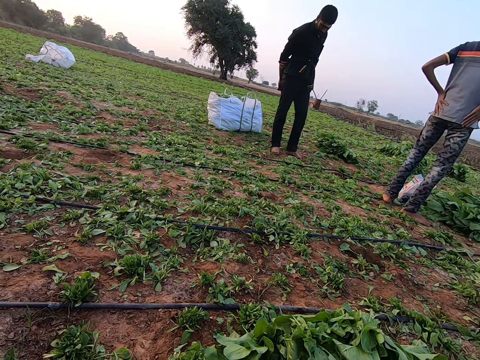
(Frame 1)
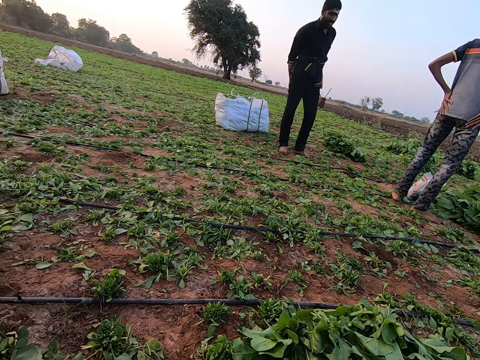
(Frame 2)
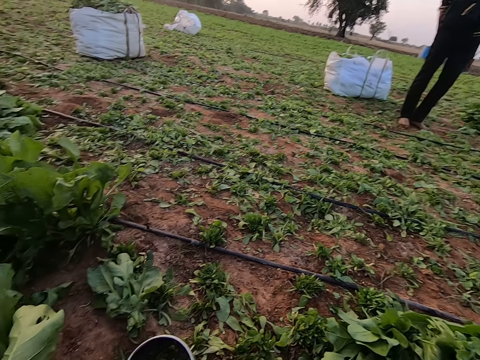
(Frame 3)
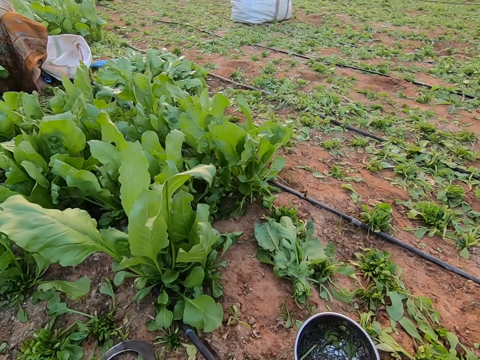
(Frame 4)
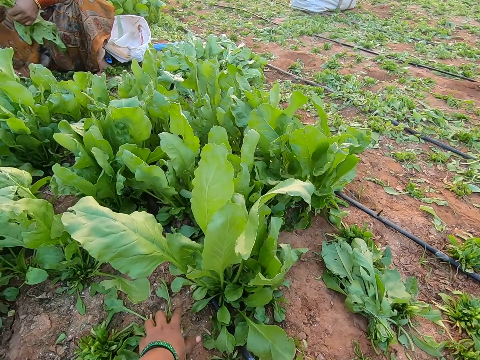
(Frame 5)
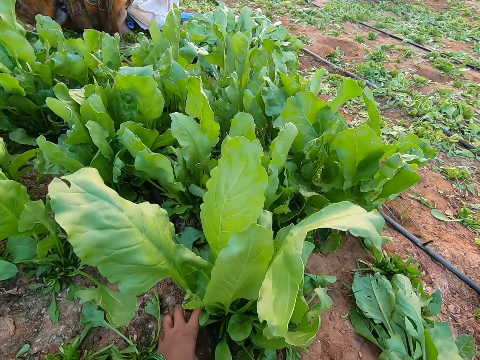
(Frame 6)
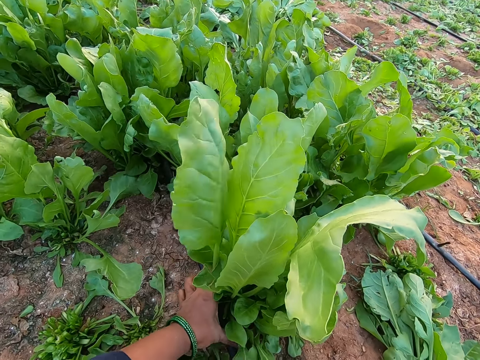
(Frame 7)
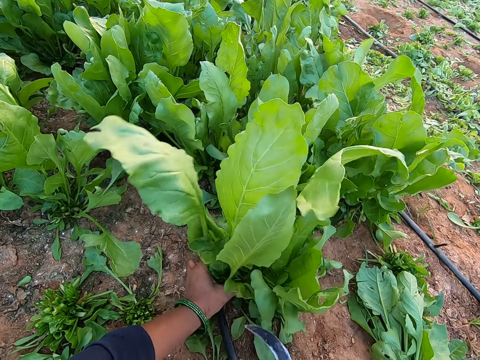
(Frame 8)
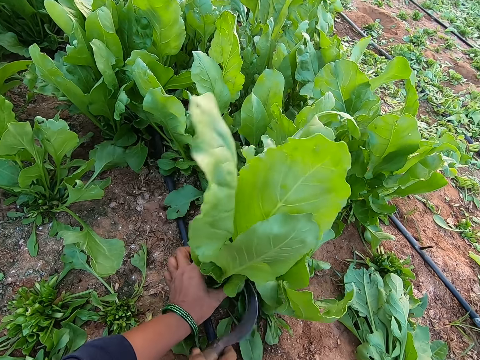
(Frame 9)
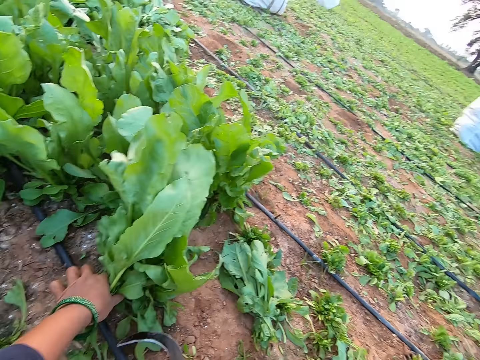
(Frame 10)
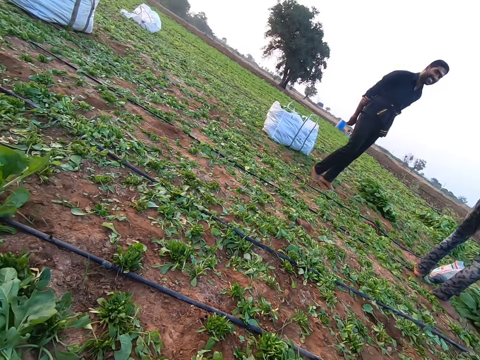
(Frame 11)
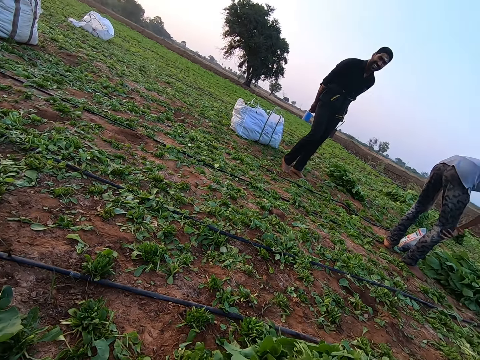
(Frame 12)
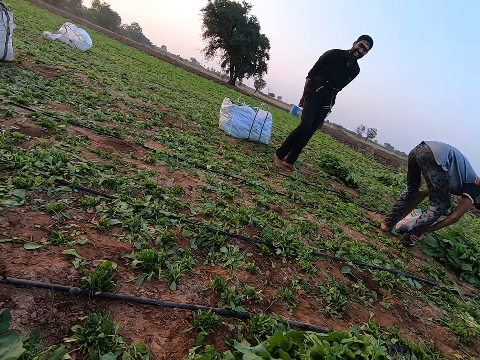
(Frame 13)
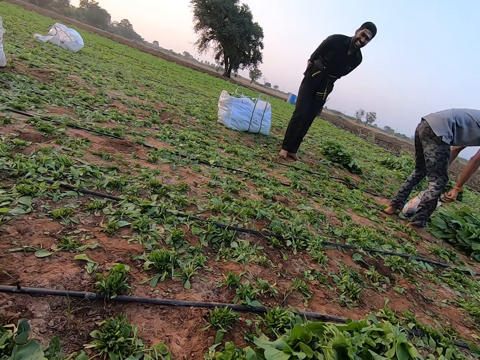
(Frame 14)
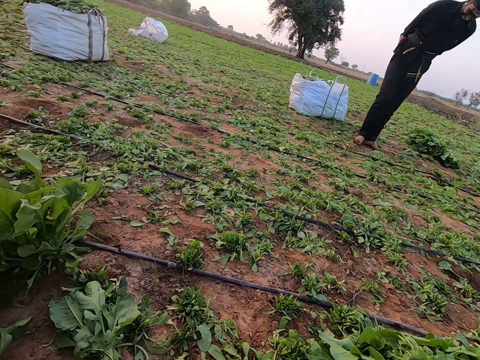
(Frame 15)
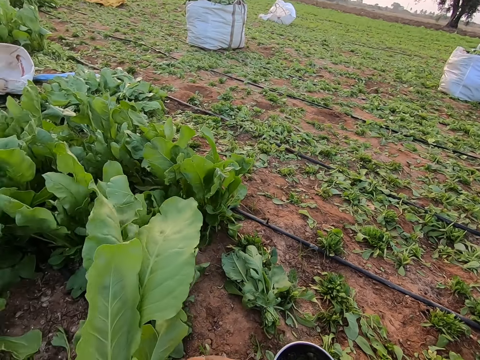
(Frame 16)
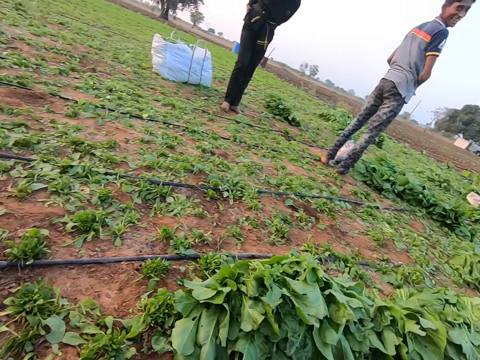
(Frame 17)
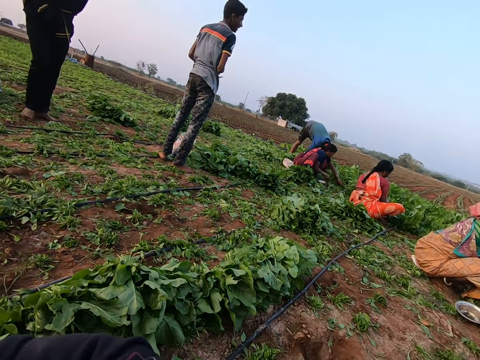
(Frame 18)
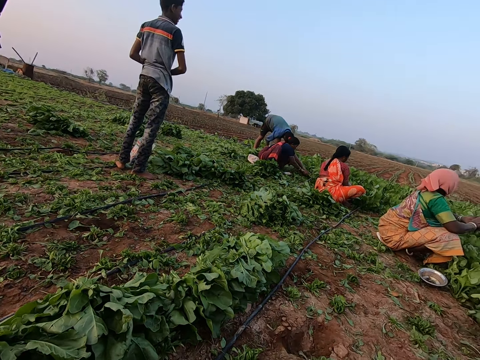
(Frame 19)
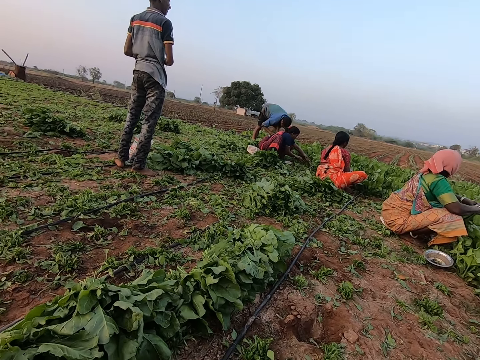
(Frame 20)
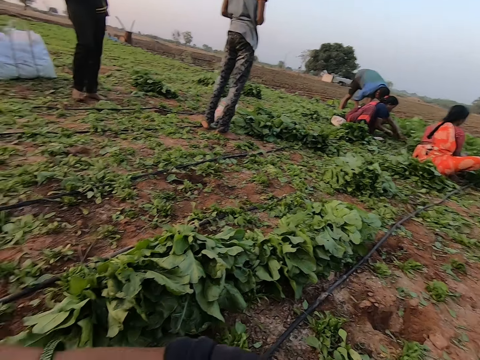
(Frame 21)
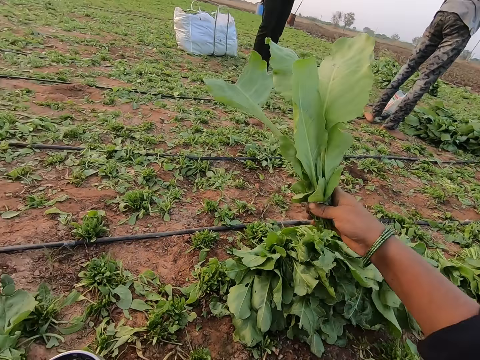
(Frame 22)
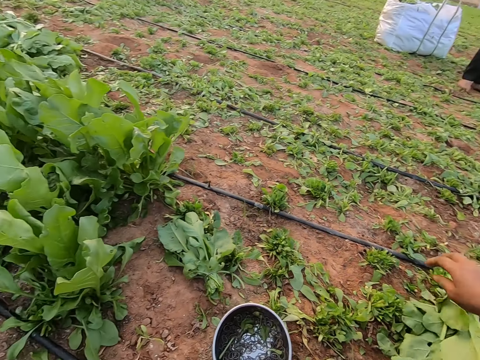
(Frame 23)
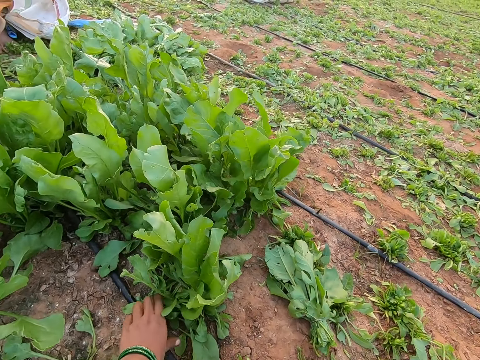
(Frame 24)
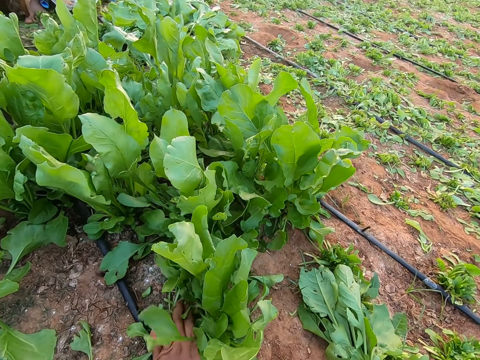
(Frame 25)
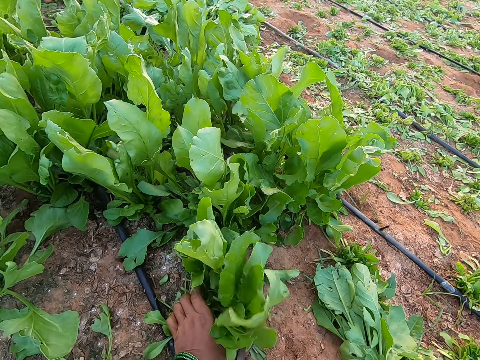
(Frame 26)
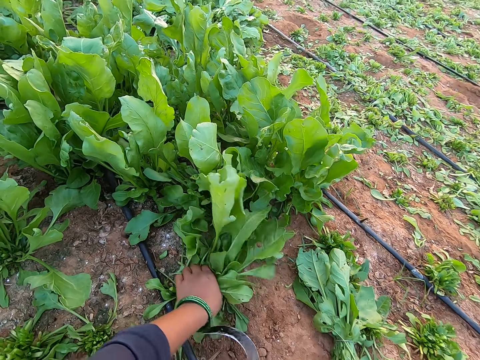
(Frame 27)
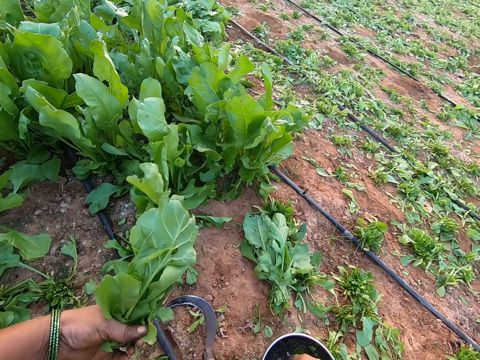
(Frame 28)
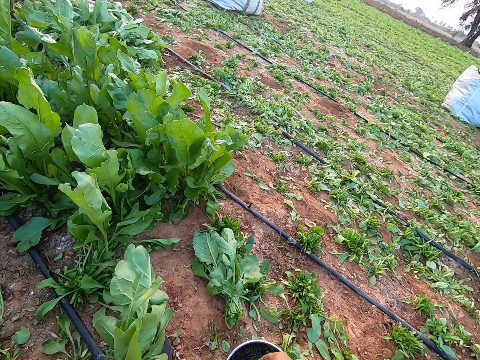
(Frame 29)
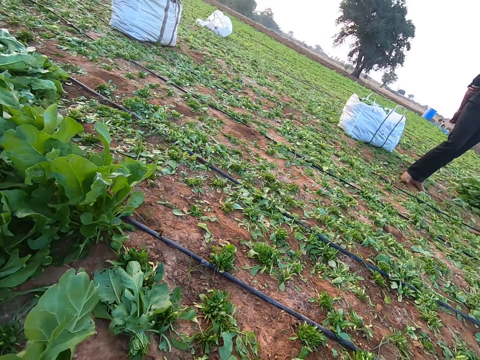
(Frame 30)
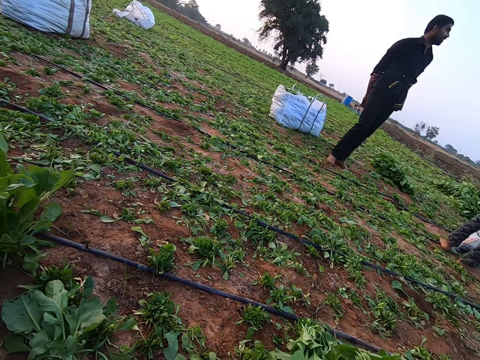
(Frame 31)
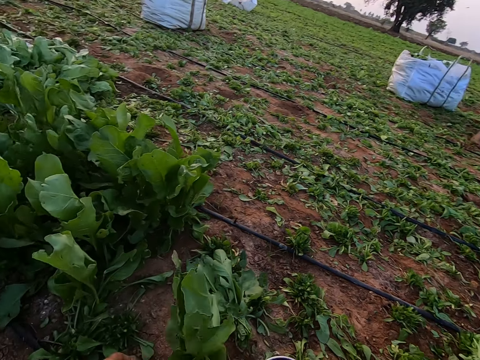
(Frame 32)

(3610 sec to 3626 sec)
The camera wearer picks the sickle from the ground with her right hand. She grabs a bunch of spinach on the ground with her left hand and cuts the bunch of spinach from the ground with the sickle in her right hand. A woman grabs a bunch of spinach on the ground with both hands. Another woman adjusts a bunch of spinach with both hands. The camera wearer places the bunch of spinach on the bunches of spinach on the ground with her right hand. She grabs a bunch of spinach on the ground with her left hand and cuts the bunch of spinach from the ground with the sickle in her right hand. She picks a rubber band from the bowl on the ground with her right hand. The woman places the bunch of spinach on the ground with her left hand. The camera wearer ties the bunch of spinach in her left hand with the rubber band in her right hand.

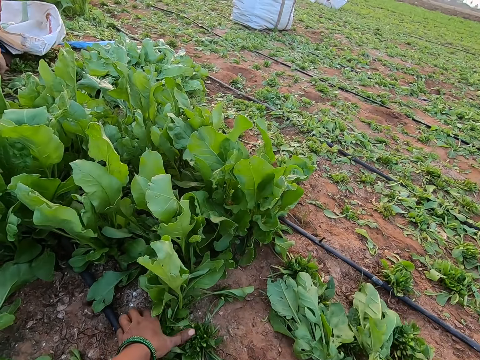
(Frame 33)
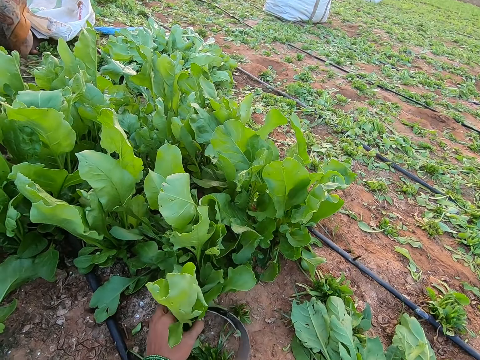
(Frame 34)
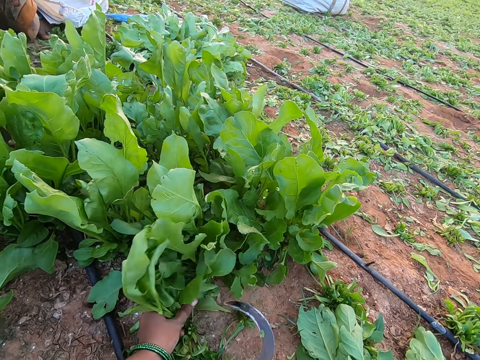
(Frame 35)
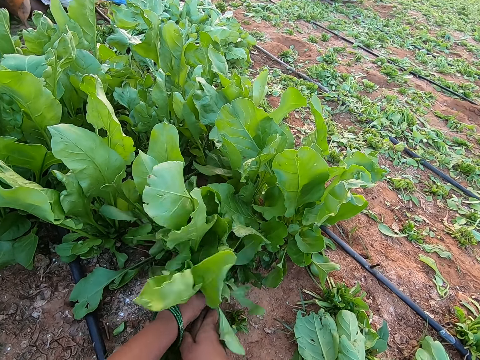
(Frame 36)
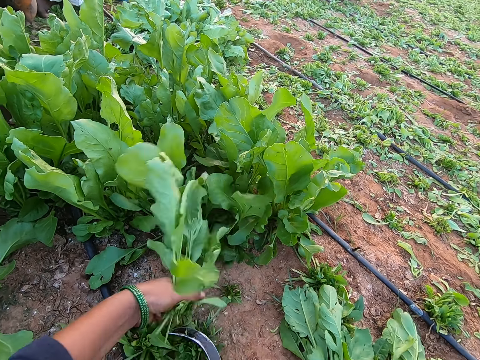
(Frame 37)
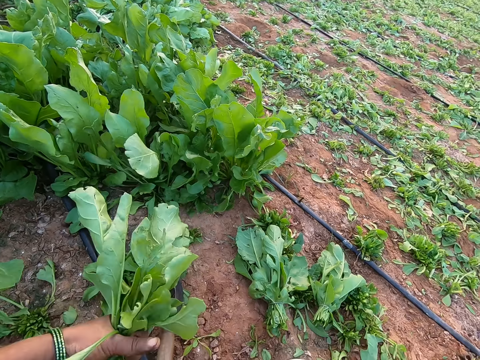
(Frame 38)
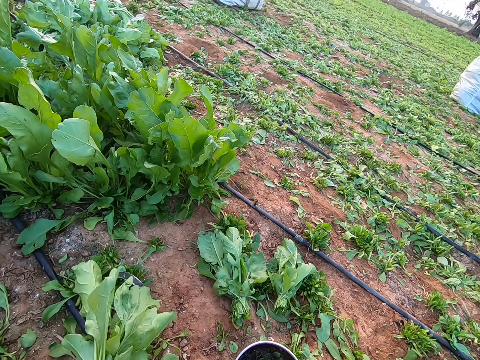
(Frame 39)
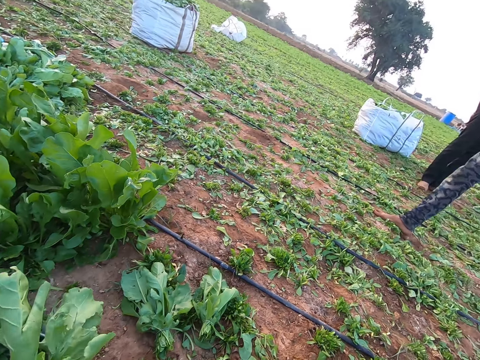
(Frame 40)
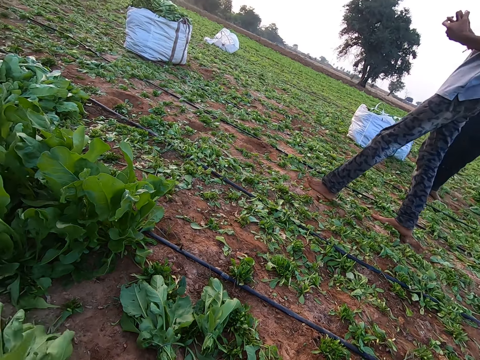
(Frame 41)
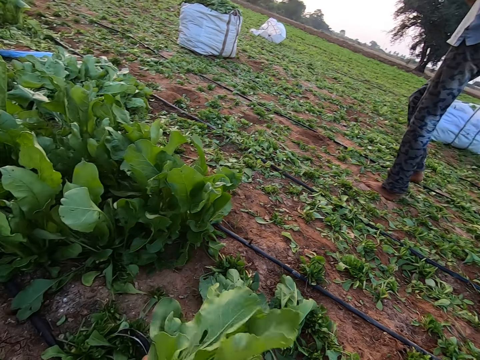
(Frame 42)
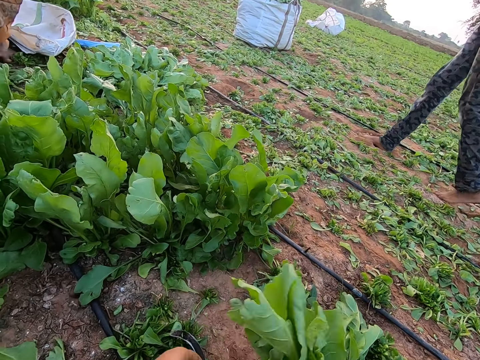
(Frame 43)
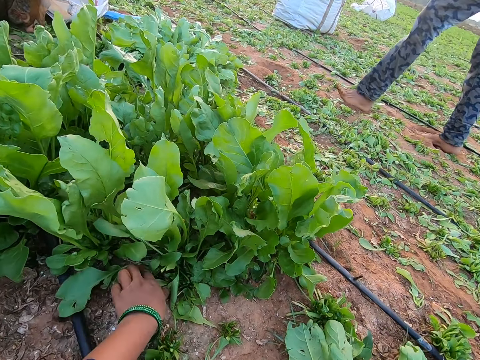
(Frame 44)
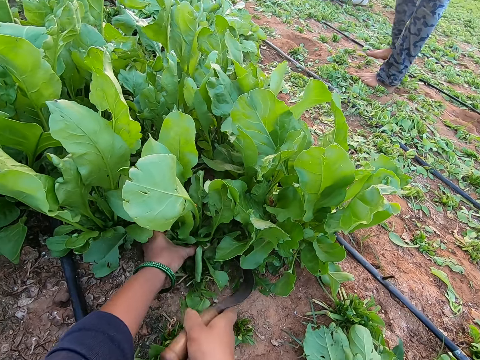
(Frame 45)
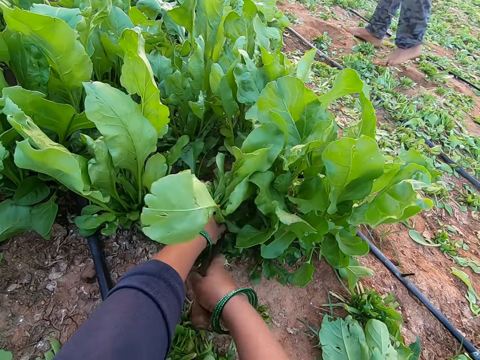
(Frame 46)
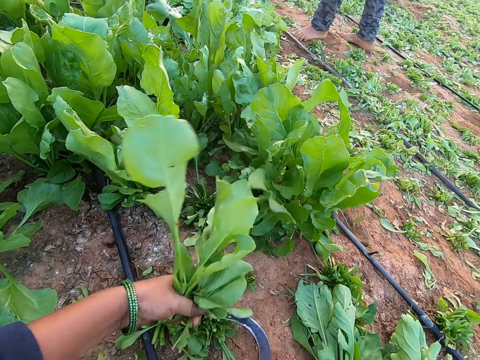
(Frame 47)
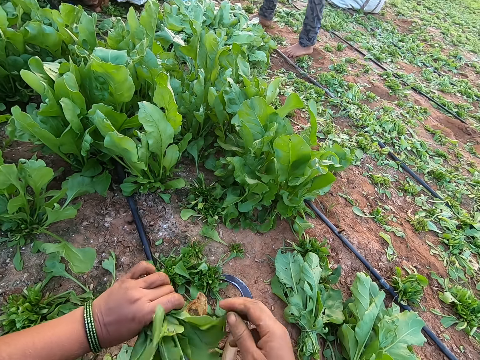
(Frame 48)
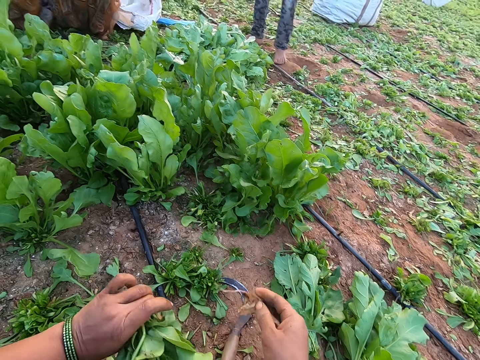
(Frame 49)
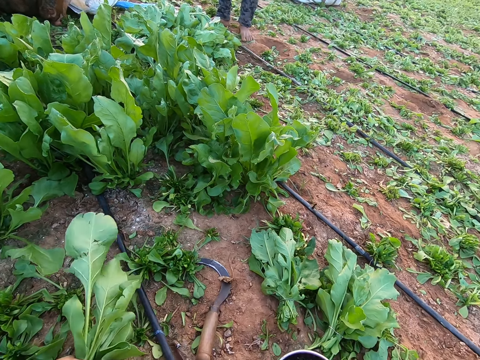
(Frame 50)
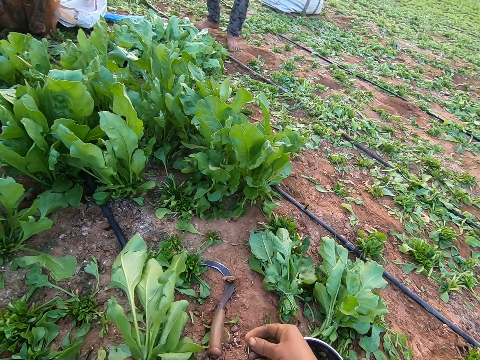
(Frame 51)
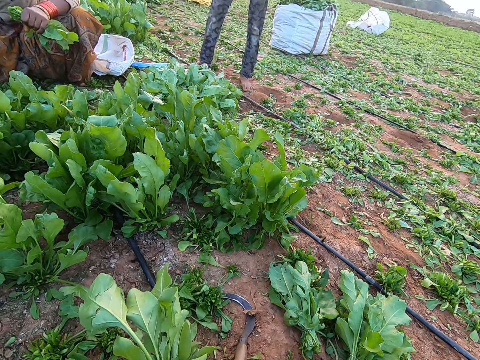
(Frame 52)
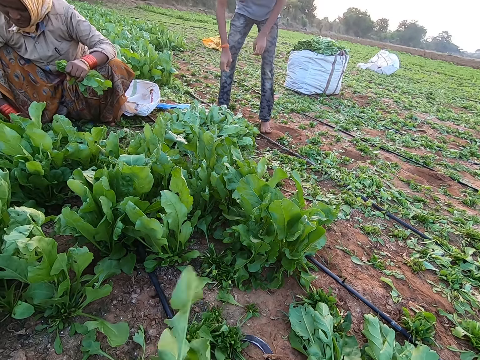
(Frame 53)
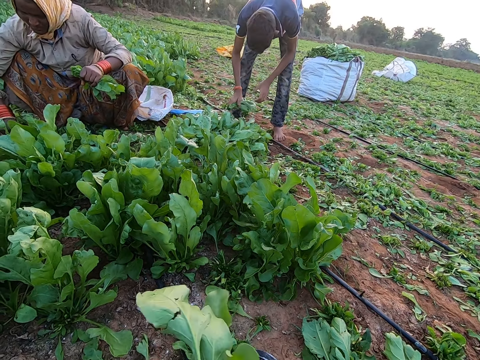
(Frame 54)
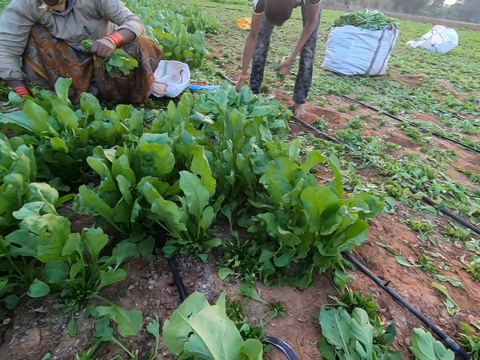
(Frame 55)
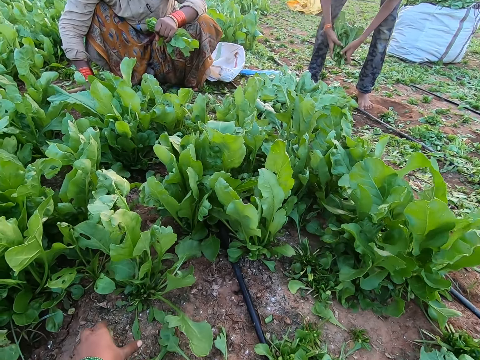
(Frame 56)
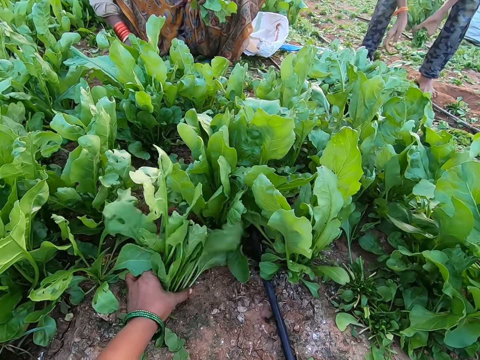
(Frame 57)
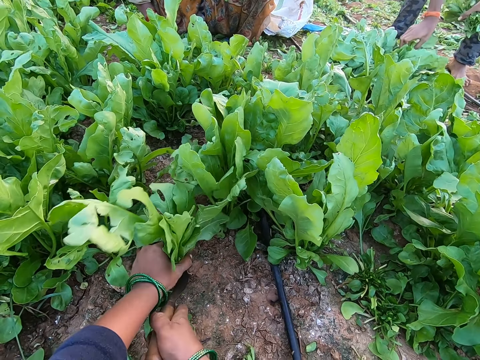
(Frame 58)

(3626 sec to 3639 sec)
The camera wearer places the bunch of spinach on the ground with her right hand. She grabs a bunch of spinach on the ground with her left hand and cuts the bunch of spinach from the ground with the sickle in her right hand. She grabs a bunch of spinach on the ground with her left hand and cuts the bunch of spinach from the ground with the sickle in her right hand. She places the sickle on the ground with her right hand. She places the bunch of spinach on the ground with her right hand. She grabs a bunch of spinach on the ground with her left hand and cuts the bunch of spinach from the ground with the sickle in her right hand. She places the sickle on the ground with her right hand. She picks a dried leaf from the bunch of spinach in her left hand with her right hand. She places the dried leaf on the ground with her right hand. She picks a rubber band from the bowl on the ground with her right hand and ties the bunch of spinach in her left hand with the rubber band in her right hand. A man picks a bunch of spinach from the ground with his right hand. The man passes the bunch of spinach from his right hand to his left hand. The man picks a bunch of spinach from the ground with his right hand. The camera wearer places the bunch of spinach on the ground with her right hand. The man passes the bunch of spinach from his right hand to his left hand. The camera wearer grabs a bunch of spinach on the ground with her left hand. The man picks a bunch of spinach from the ground with his right hand. The camera wearer cuts the bunch of spinach from the ground with the sickle in her right hand.
